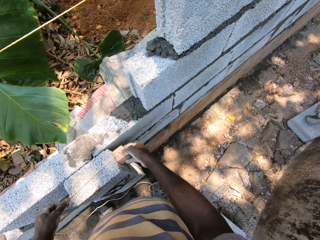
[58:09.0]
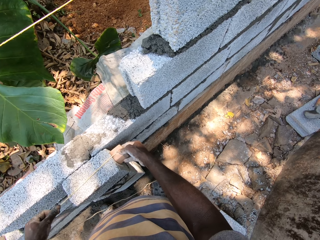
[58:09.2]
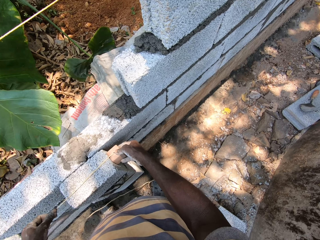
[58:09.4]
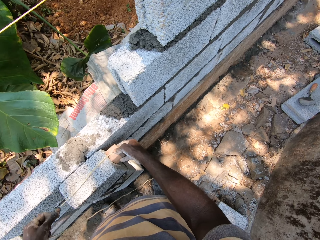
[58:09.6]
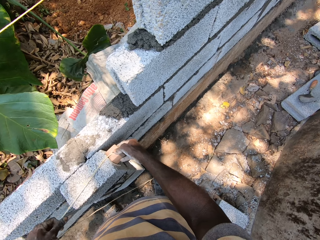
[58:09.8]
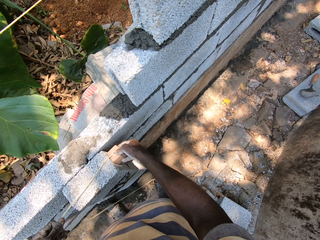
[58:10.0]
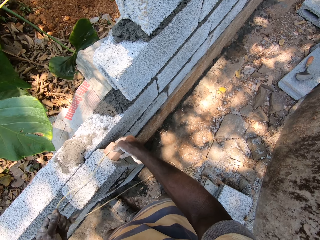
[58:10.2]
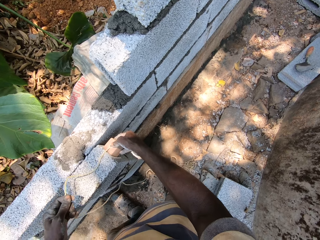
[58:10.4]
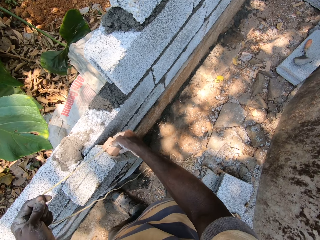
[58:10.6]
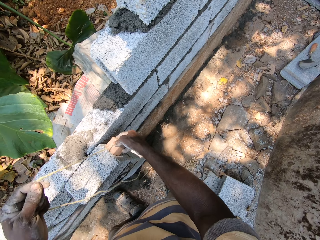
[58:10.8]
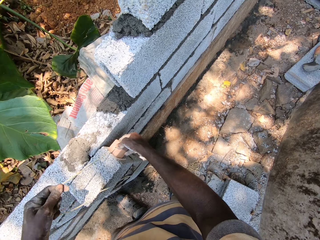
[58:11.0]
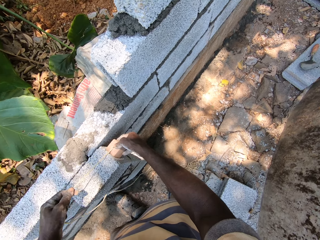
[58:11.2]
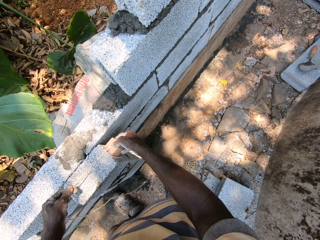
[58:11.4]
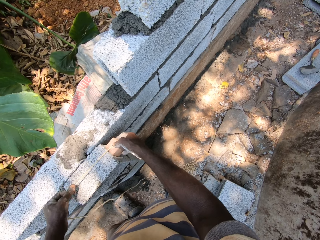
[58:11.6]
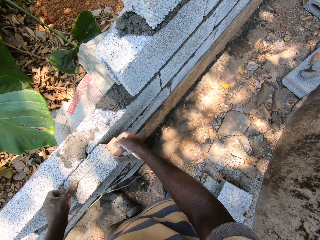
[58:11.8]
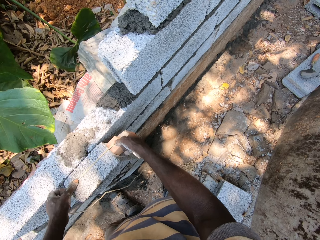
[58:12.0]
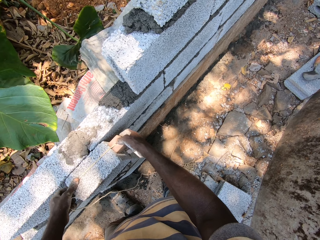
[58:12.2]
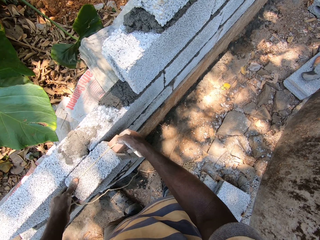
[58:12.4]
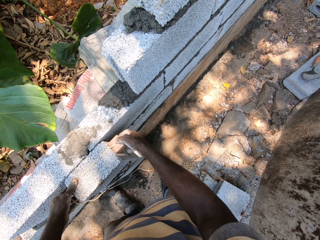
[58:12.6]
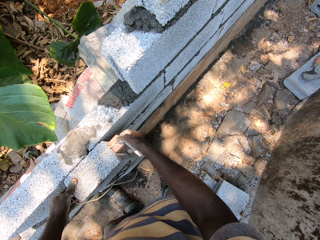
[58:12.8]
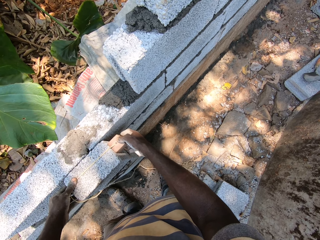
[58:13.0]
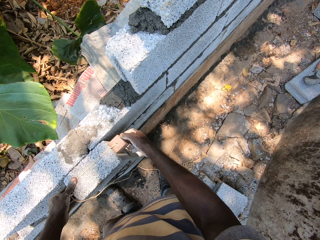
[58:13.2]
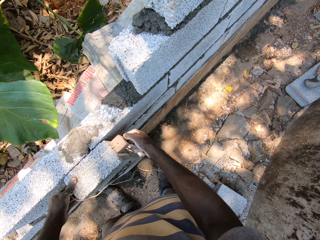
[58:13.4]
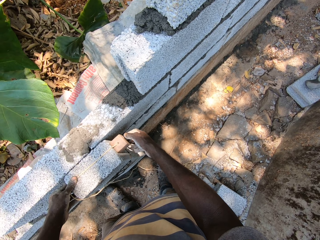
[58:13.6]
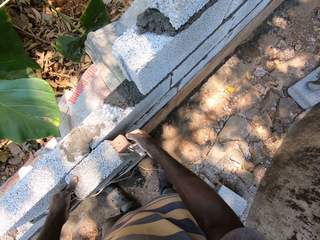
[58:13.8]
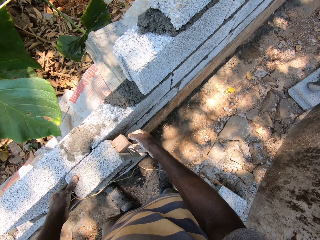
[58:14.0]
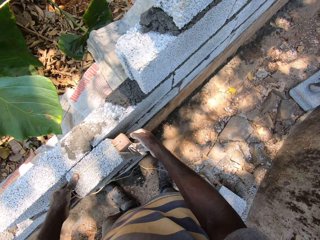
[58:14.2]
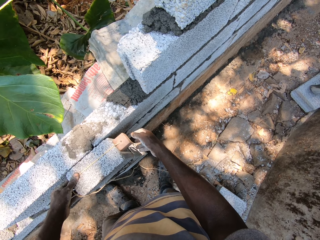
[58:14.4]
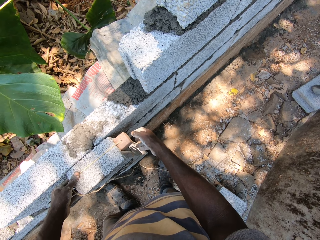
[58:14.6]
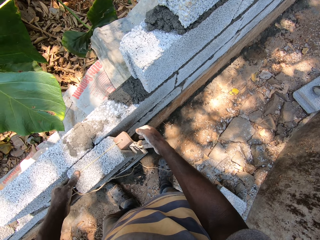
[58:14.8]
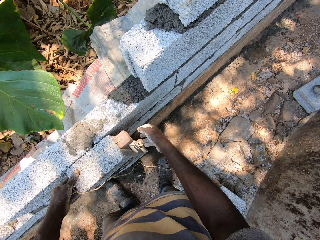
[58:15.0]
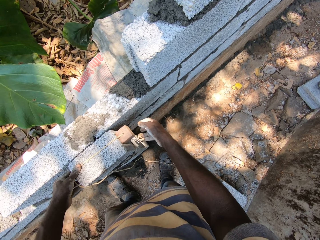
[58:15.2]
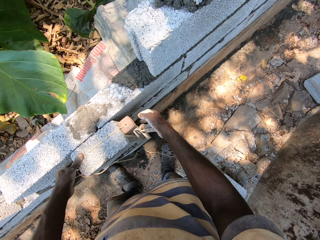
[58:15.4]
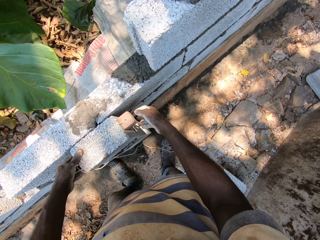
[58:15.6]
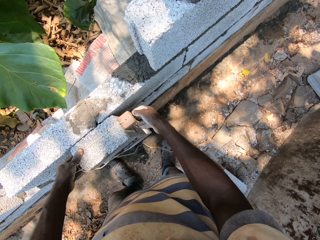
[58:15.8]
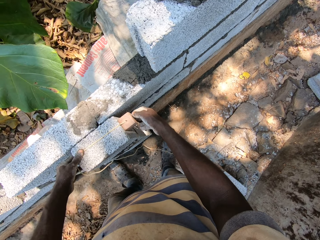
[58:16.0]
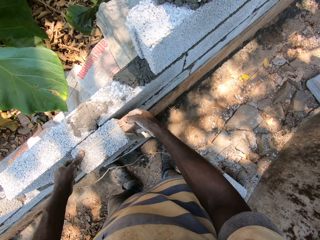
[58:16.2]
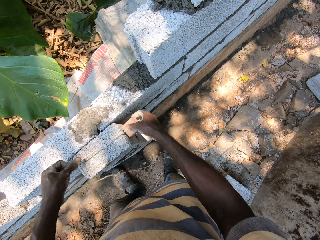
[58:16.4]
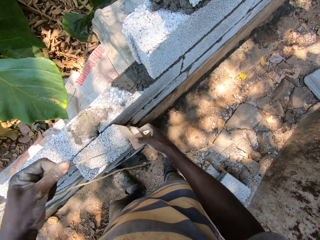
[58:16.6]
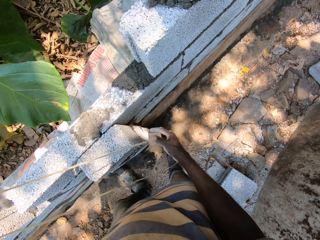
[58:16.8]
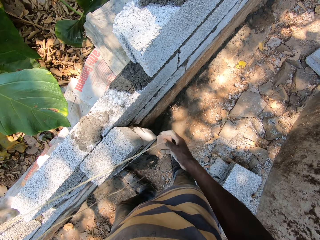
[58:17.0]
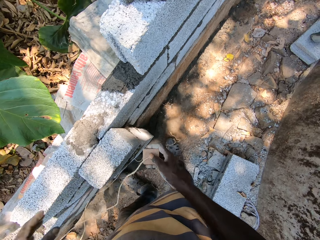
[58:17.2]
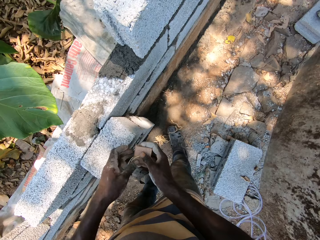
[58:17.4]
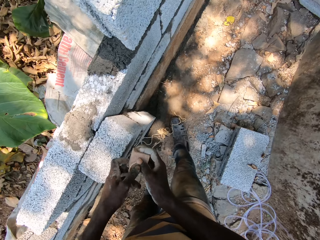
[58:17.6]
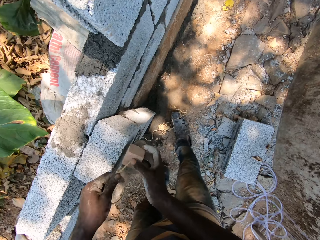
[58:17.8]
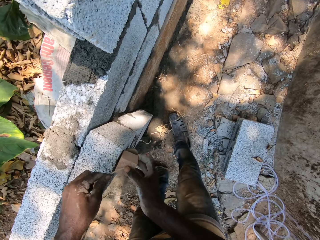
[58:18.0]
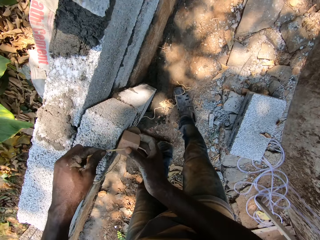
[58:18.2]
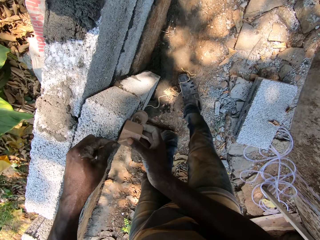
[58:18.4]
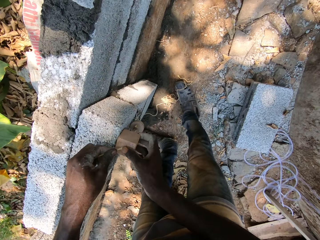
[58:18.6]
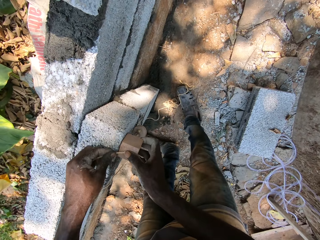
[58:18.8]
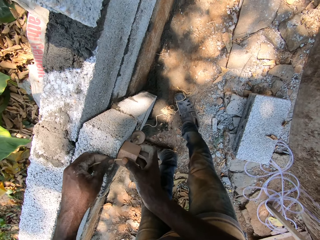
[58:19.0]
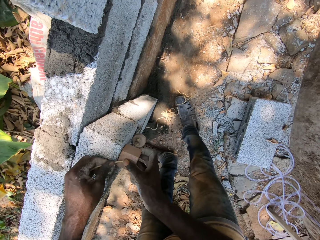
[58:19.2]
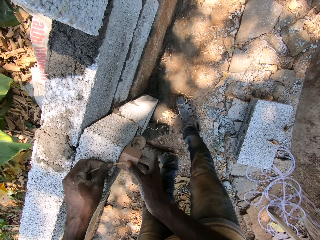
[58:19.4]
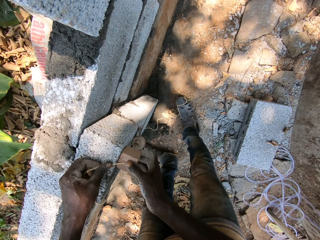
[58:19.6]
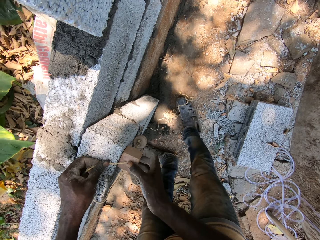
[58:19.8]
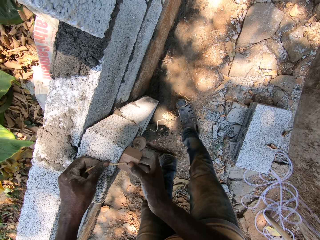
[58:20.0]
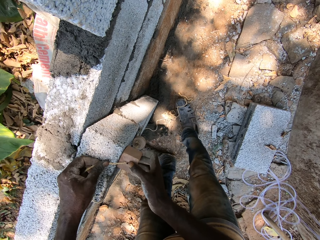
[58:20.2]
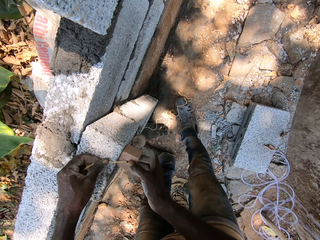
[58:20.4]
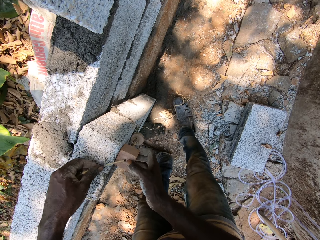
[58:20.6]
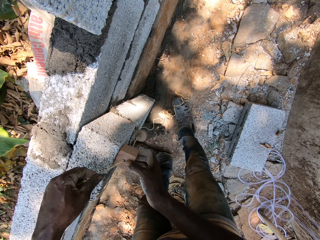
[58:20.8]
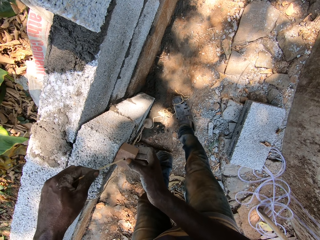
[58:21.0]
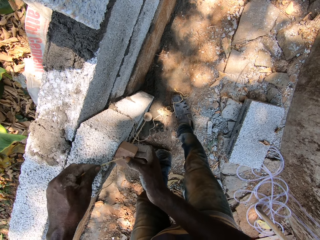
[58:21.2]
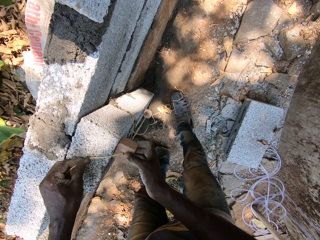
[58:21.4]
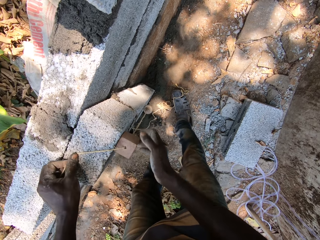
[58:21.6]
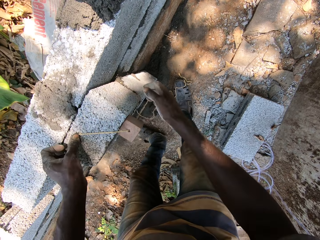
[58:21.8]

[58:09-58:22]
The camera wearer measures the brick. They adjust the thread. They measure the brick. They remove the thread from the brick. They measure the brick.

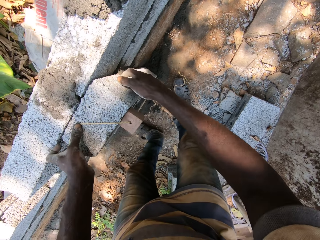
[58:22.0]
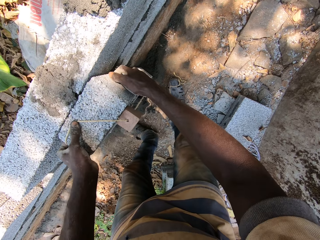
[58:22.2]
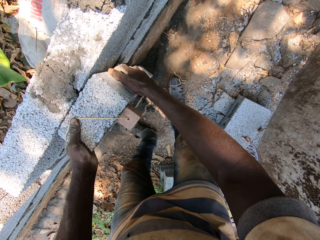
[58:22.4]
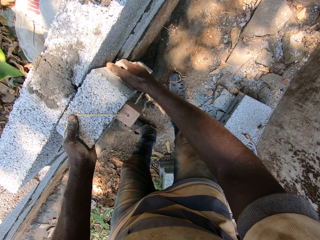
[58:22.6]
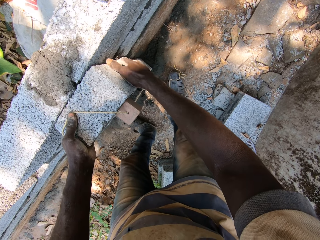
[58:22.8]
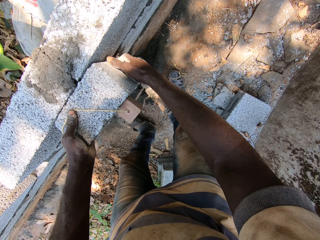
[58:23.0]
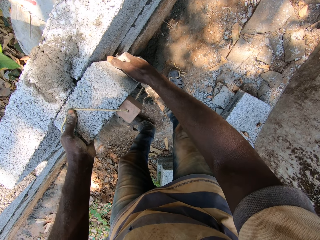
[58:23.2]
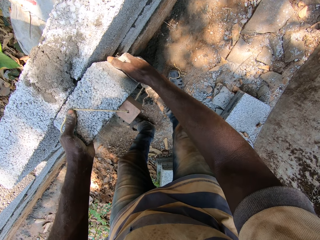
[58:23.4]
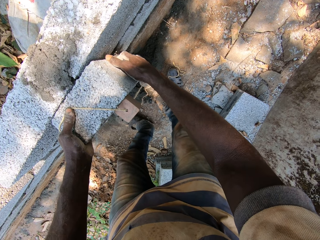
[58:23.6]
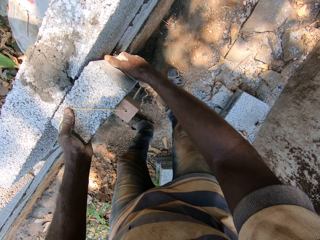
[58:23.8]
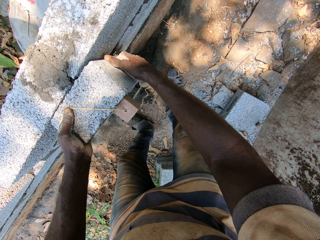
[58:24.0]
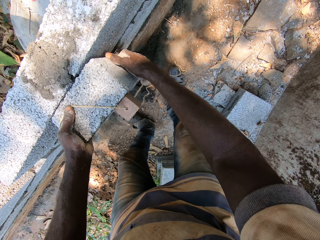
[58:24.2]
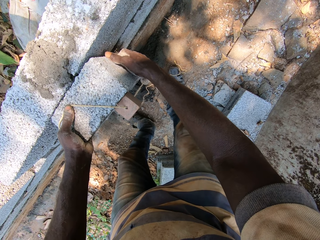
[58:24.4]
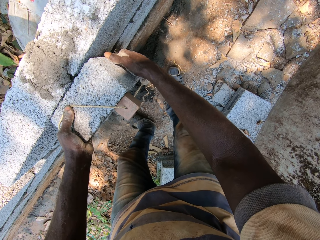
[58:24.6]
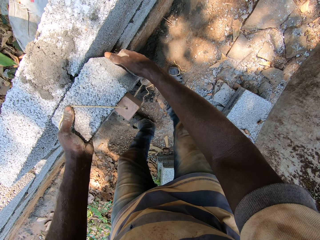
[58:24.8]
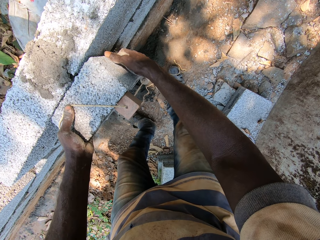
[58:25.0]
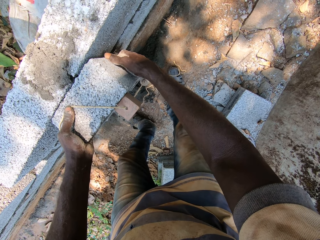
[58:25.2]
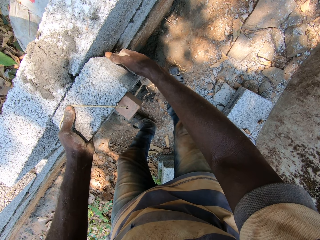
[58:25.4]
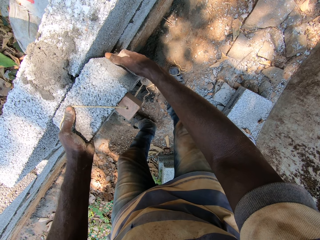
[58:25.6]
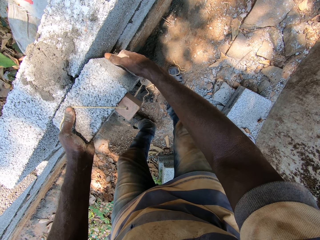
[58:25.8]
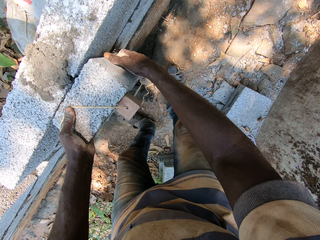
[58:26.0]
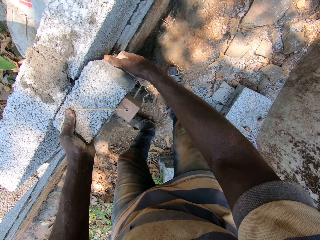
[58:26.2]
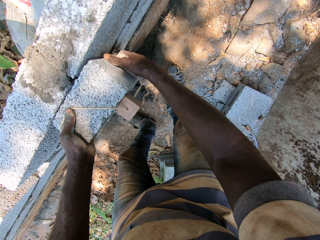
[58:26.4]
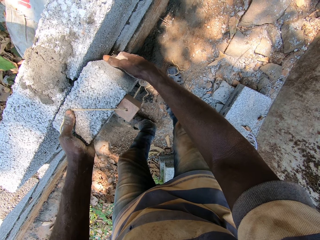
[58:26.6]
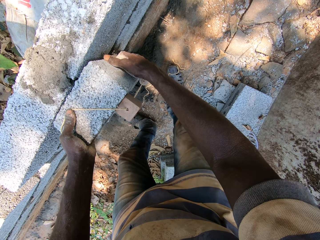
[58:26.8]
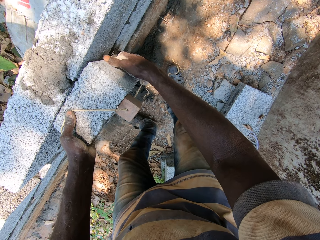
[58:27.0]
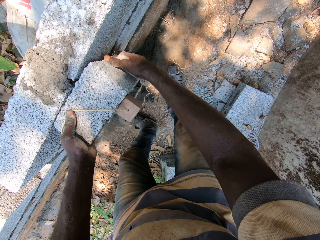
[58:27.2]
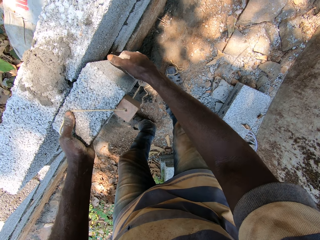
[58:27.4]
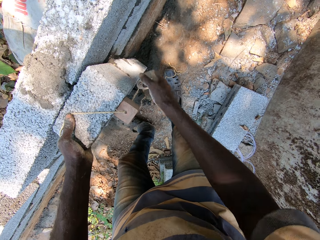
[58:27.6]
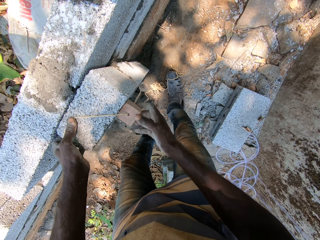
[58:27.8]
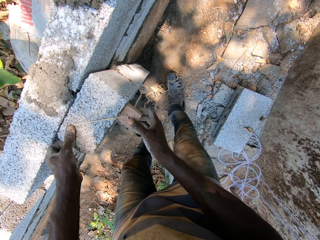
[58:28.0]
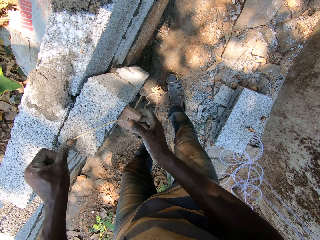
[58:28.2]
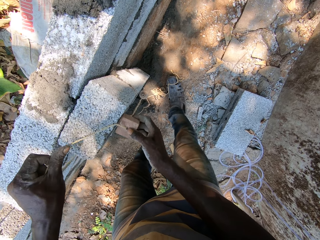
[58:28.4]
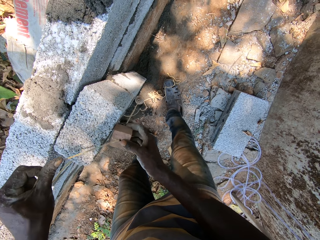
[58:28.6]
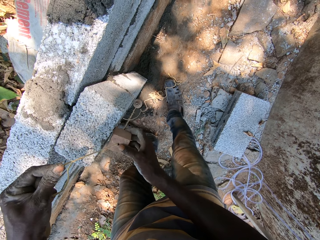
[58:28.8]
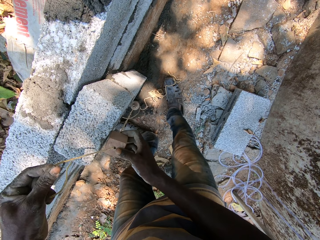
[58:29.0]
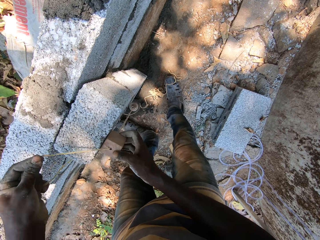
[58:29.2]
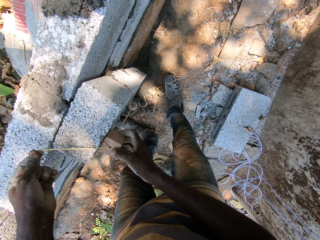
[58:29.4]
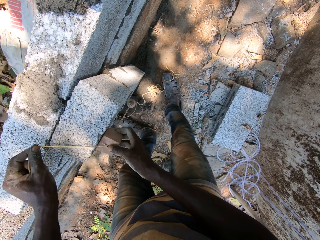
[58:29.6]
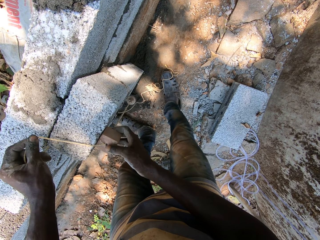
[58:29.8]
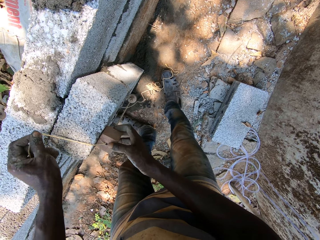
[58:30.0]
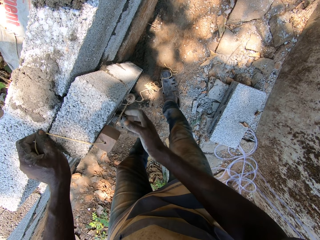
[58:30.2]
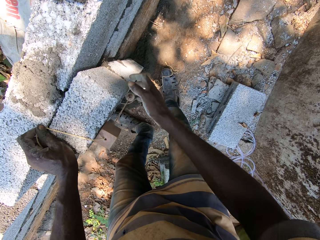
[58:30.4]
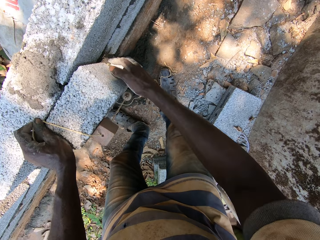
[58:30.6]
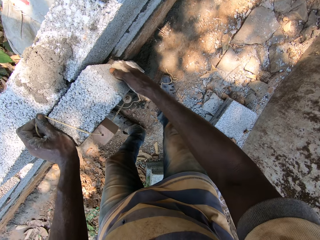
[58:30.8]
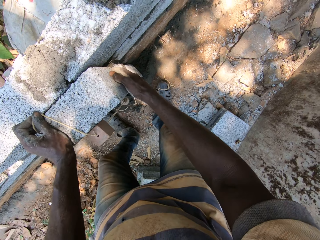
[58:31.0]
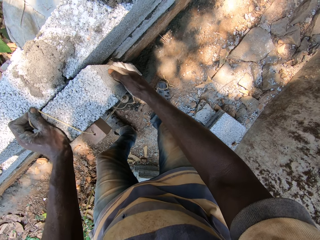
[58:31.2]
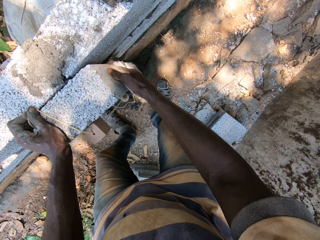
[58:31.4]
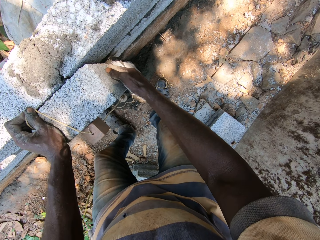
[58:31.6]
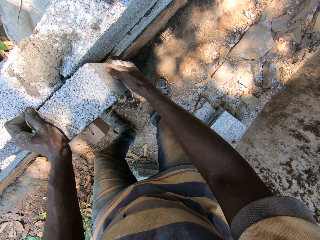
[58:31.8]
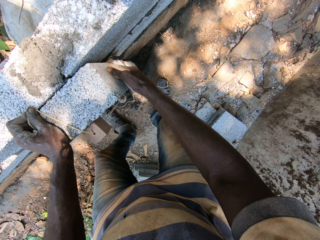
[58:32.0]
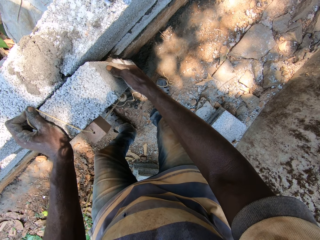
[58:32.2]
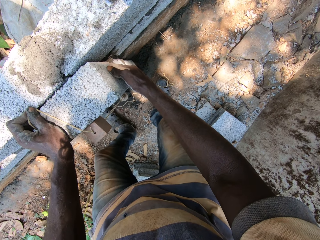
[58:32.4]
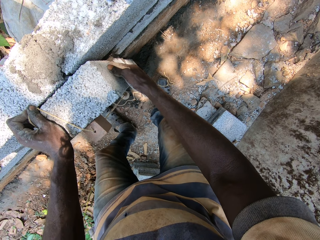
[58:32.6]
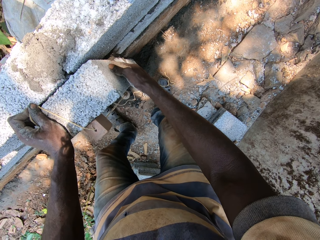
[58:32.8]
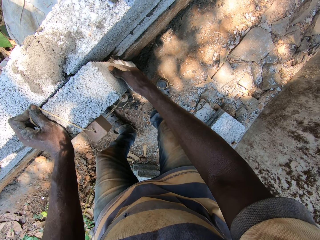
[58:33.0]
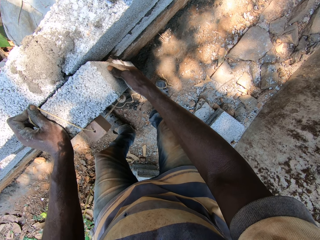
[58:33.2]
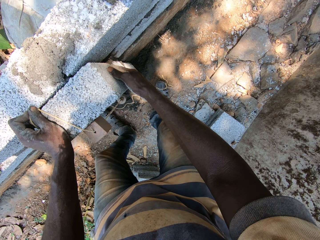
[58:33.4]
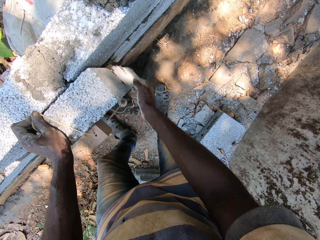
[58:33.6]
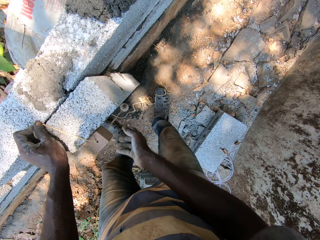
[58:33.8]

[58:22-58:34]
The camera wearer holds the brick with both hands. They adjust the thread. They hold the brick with the right hand.
